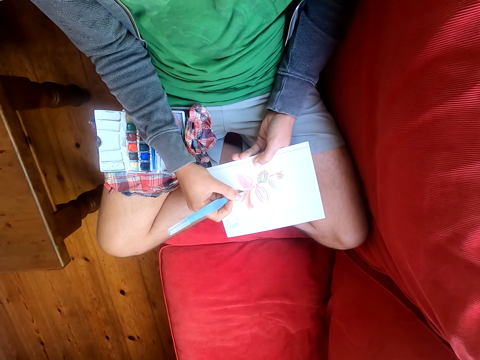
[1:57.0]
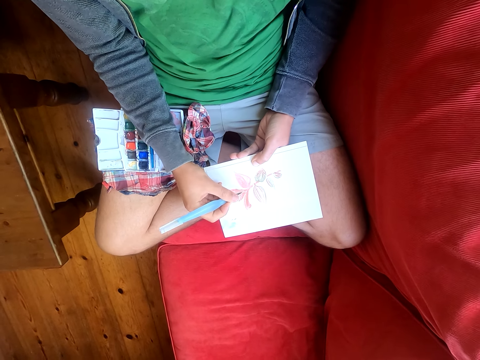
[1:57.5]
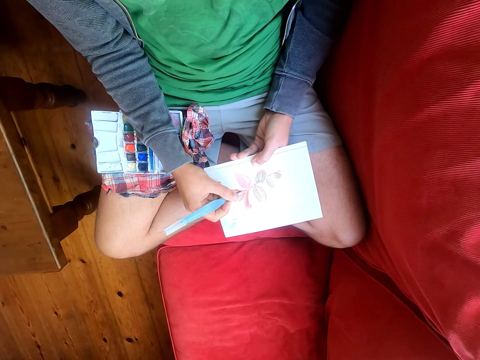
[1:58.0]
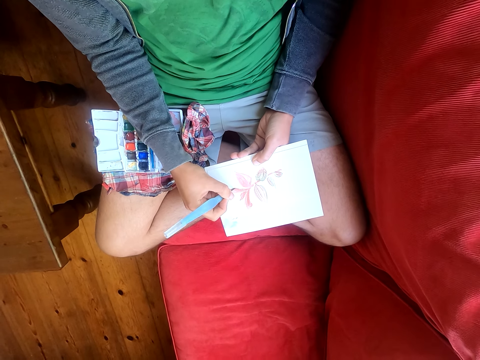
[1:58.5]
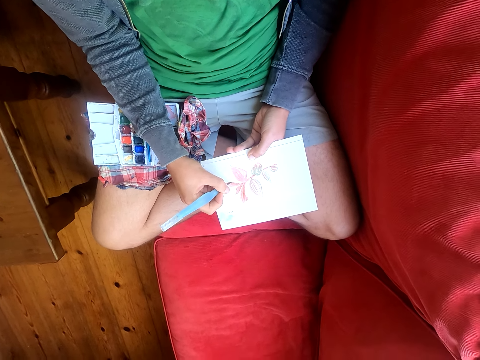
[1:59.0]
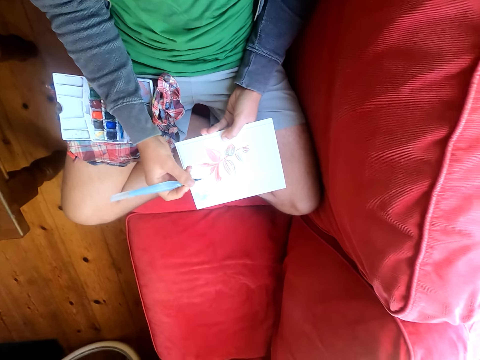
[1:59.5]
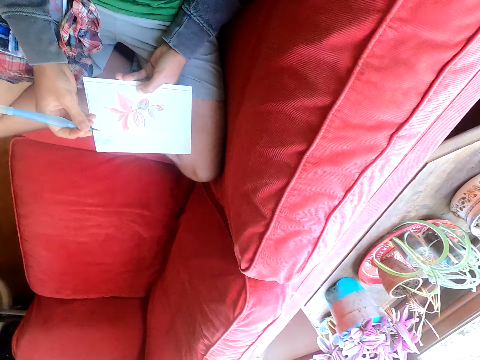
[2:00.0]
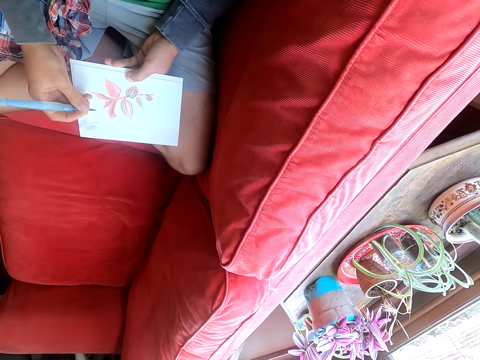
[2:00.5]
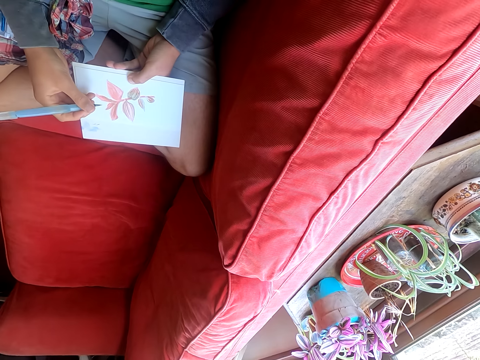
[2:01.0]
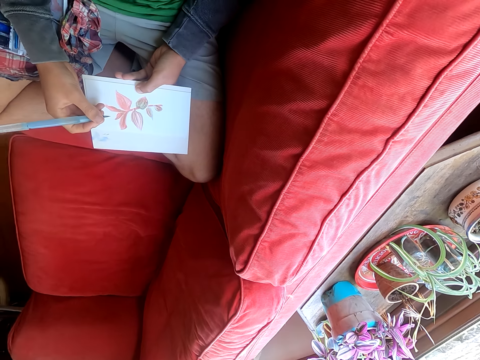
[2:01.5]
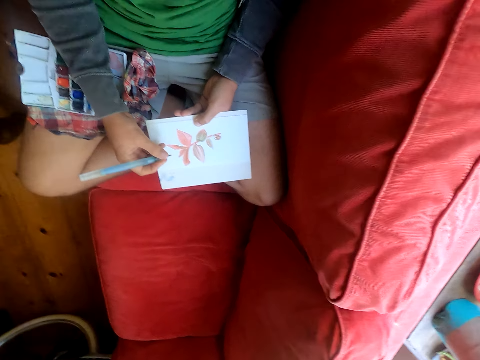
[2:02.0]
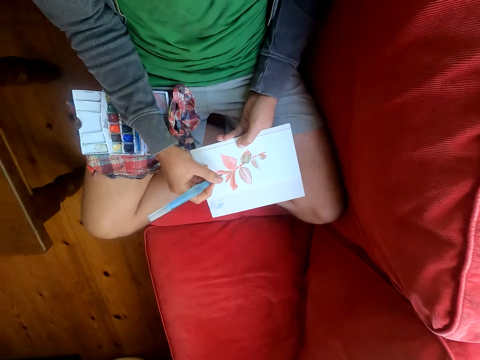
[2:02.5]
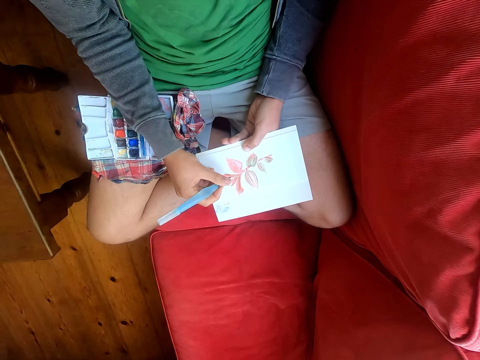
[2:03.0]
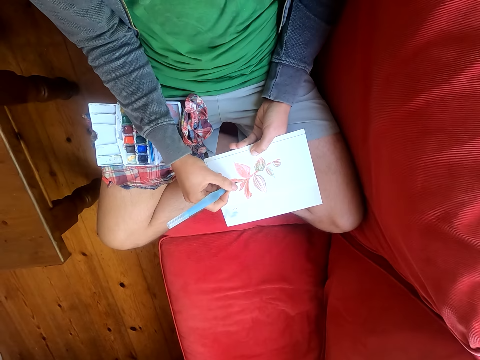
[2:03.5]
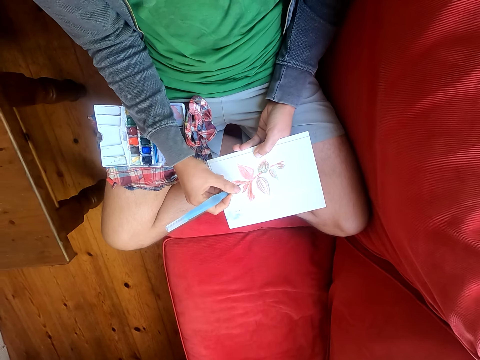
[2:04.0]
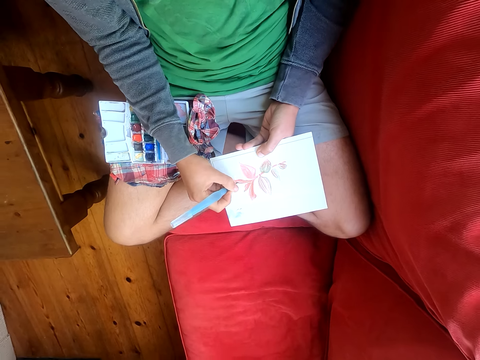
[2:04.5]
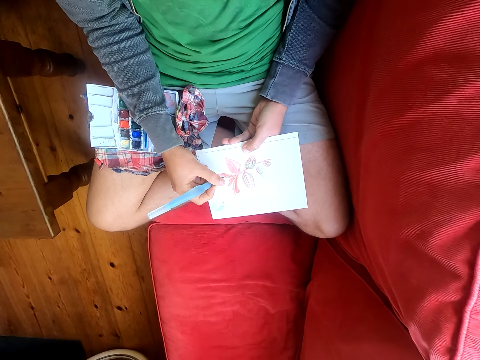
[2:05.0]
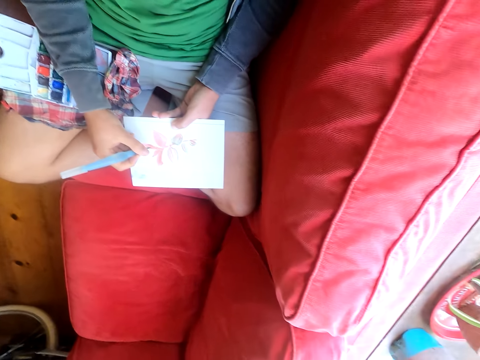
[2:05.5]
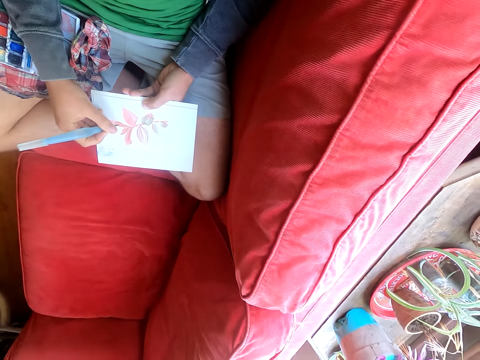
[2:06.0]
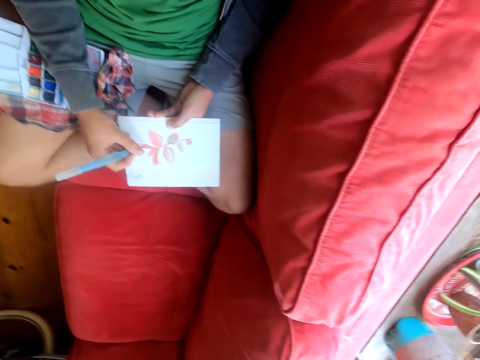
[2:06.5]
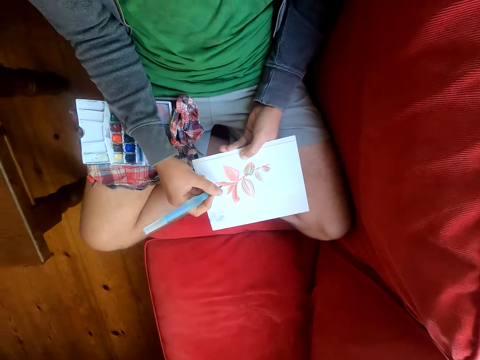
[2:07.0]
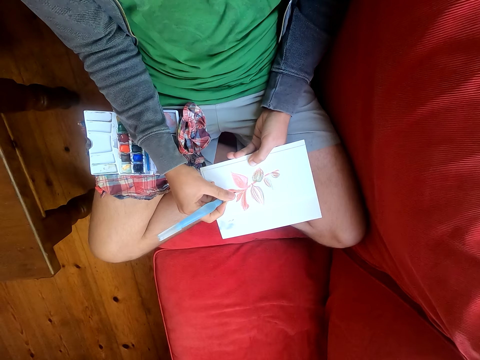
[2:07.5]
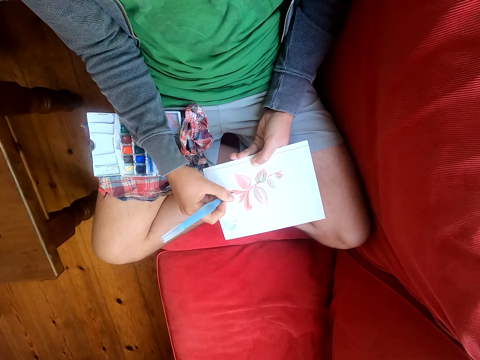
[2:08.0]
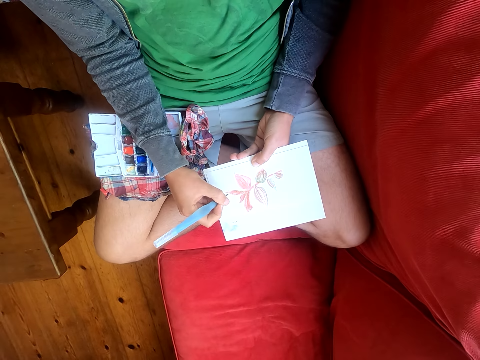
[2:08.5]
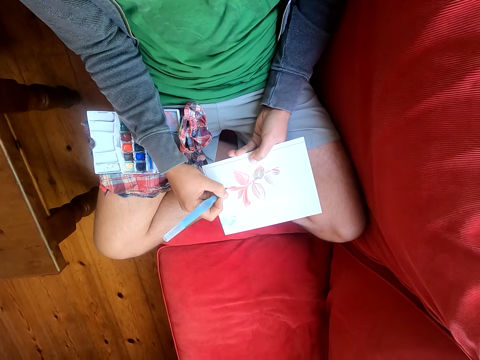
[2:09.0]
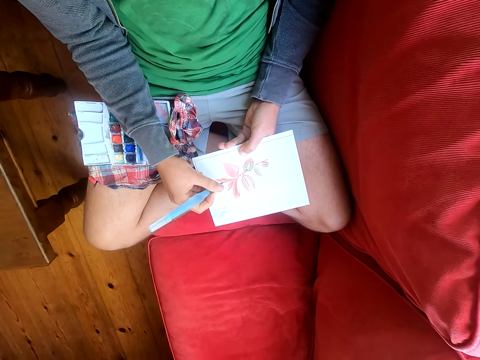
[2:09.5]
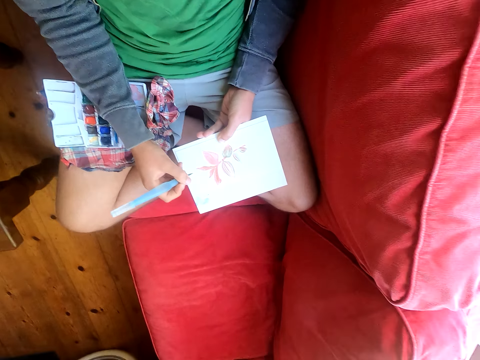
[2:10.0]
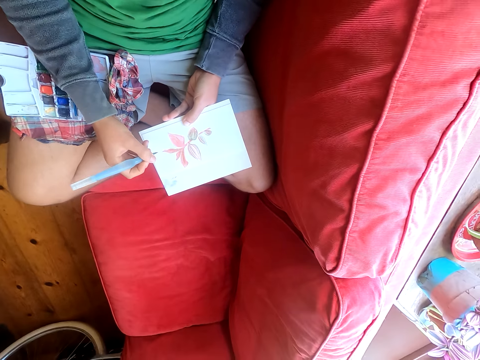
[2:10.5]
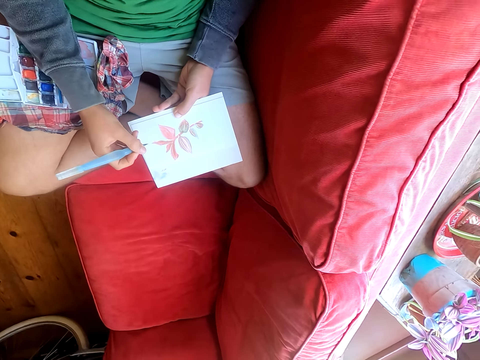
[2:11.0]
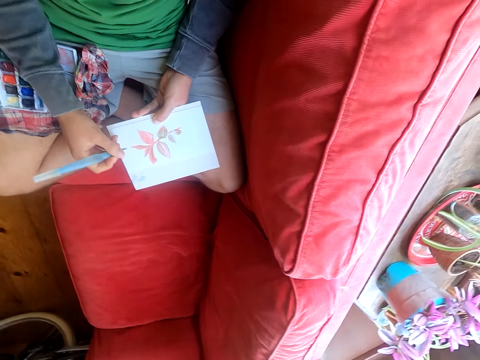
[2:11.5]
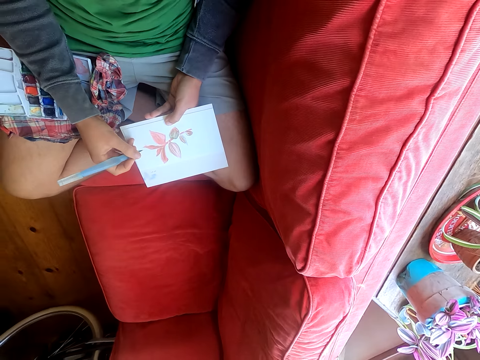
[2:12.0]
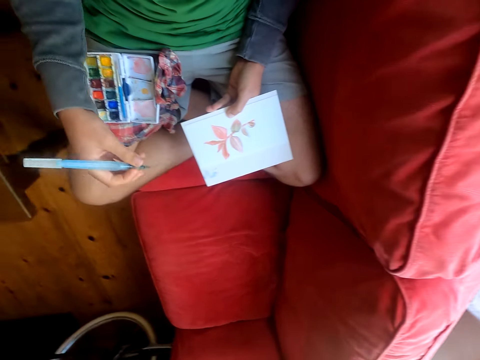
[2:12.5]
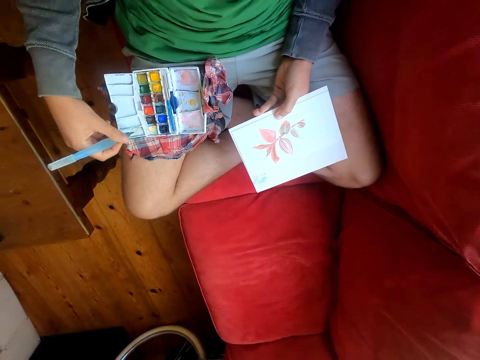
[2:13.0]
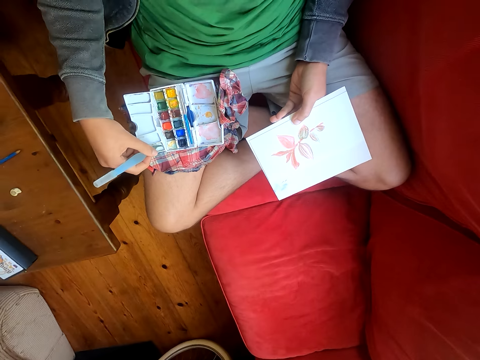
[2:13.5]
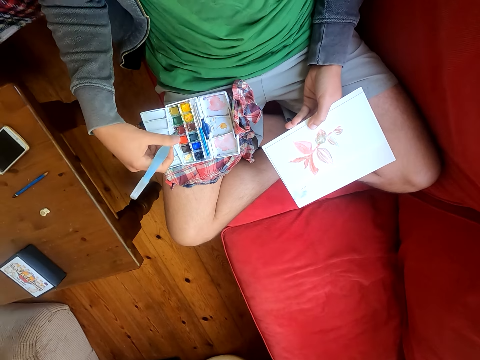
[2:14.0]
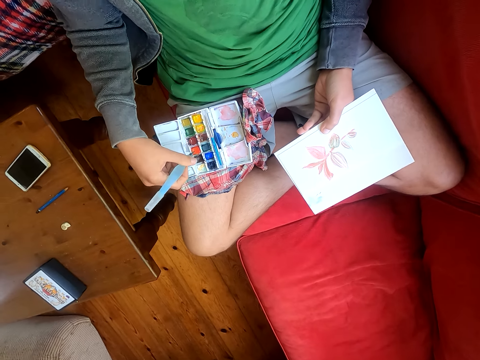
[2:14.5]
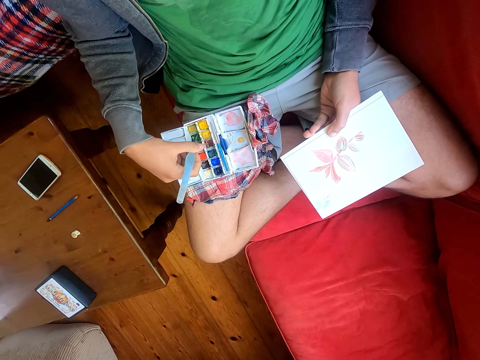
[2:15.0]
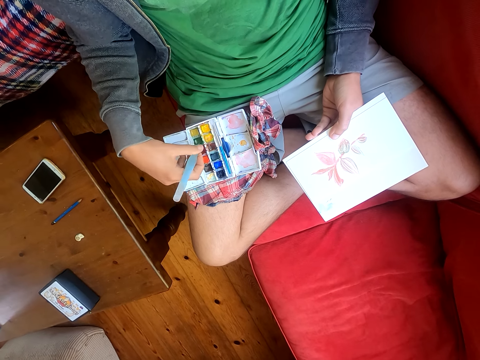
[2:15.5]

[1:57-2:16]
The camera wearer looks around. They paint a paper with a paint brush. They look around. They dip the paintbrush in the paint. They rub the brush pen in the water color box.

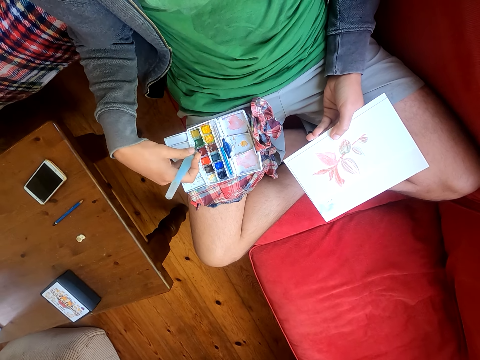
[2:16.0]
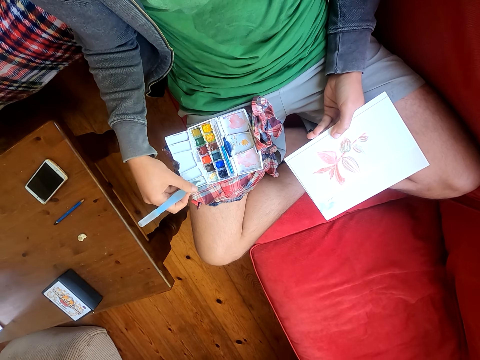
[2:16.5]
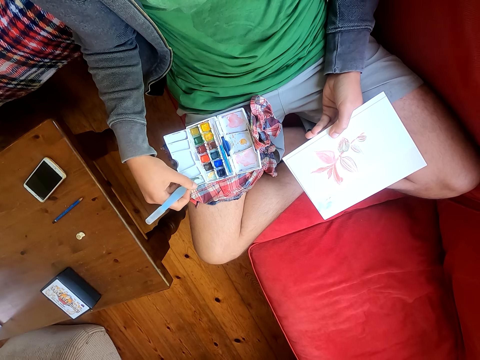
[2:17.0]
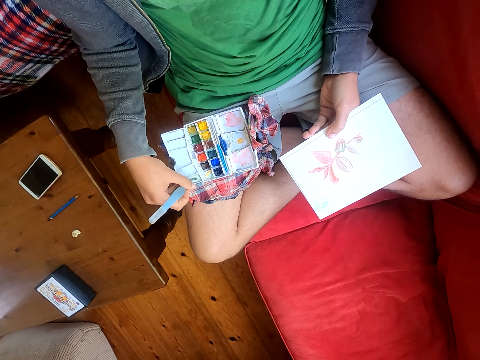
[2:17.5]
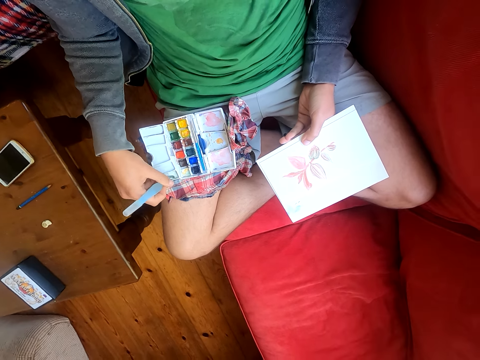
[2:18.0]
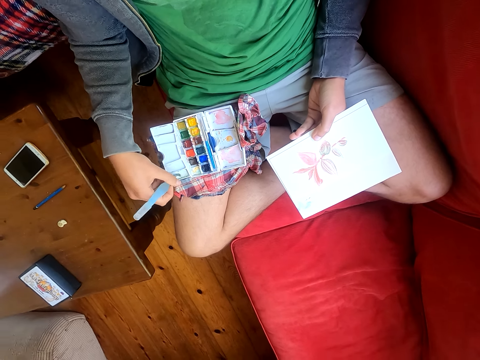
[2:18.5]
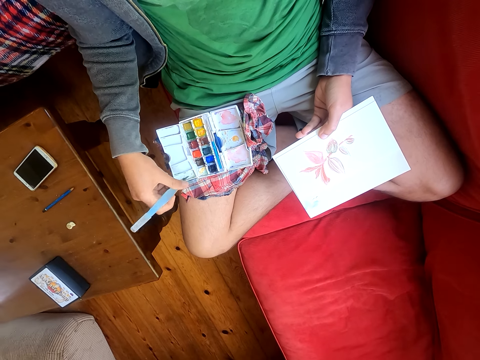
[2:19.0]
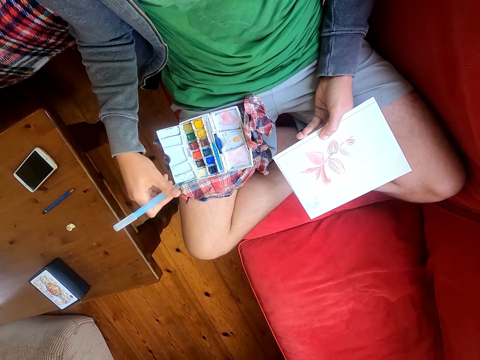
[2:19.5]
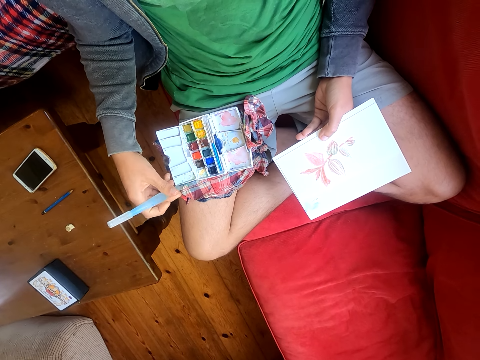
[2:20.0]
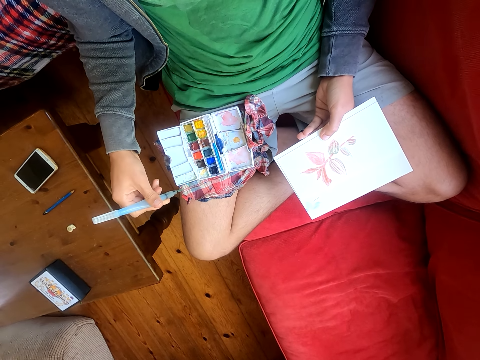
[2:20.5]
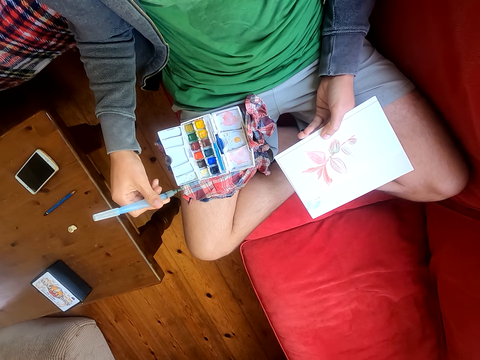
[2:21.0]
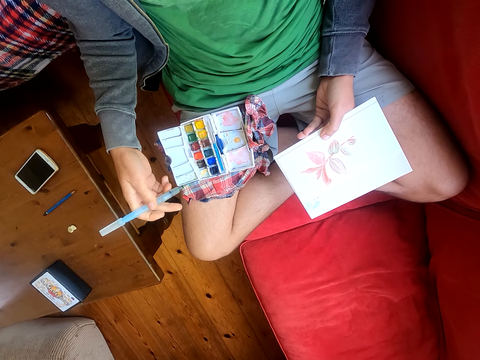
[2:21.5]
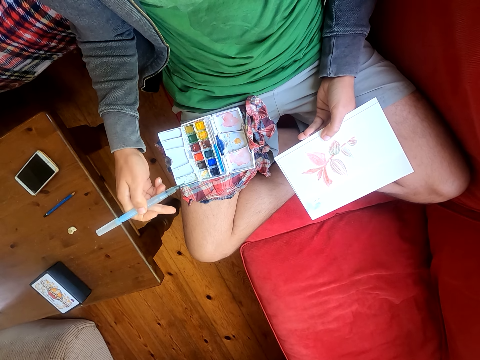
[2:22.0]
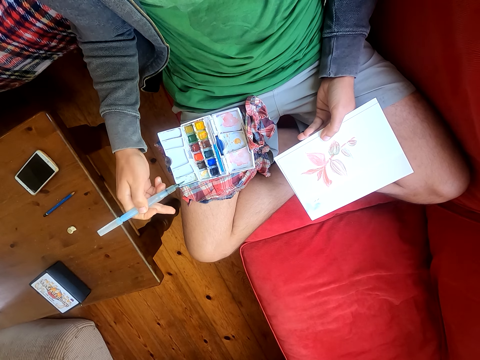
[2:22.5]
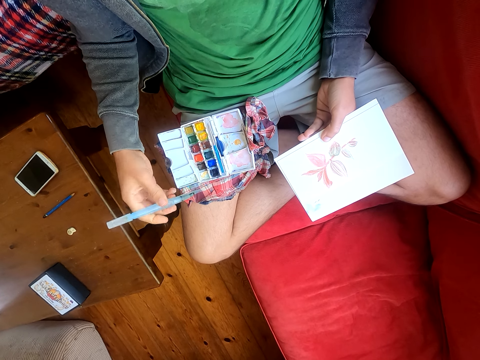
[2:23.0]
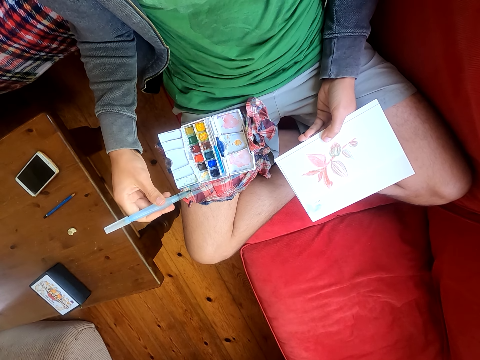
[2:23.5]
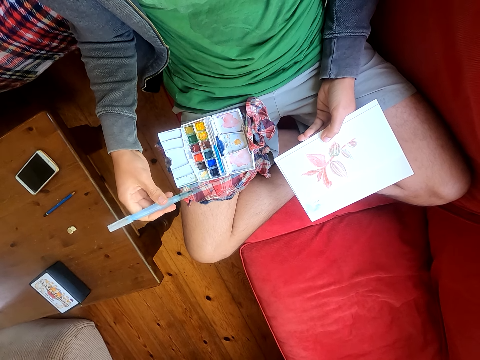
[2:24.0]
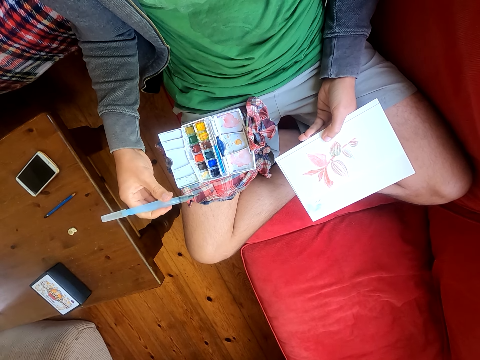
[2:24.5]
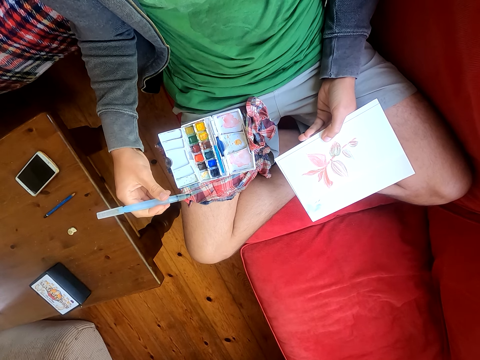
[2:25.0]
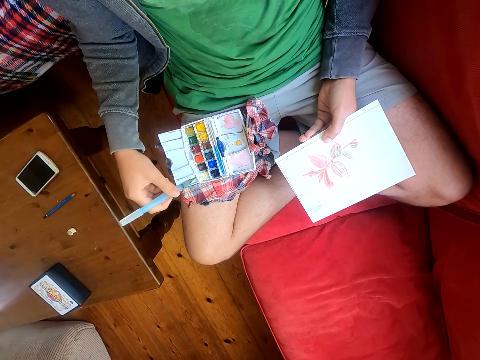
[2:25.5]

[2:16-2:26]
The camera wearer presses the brush pen.
